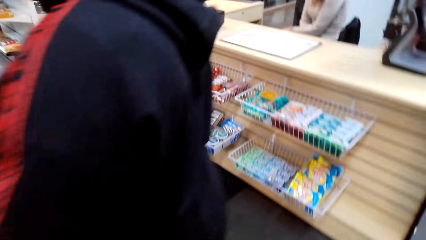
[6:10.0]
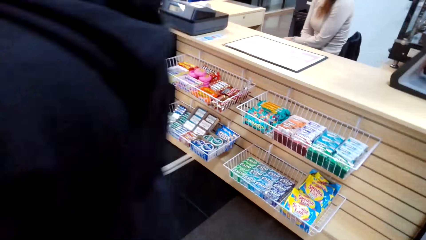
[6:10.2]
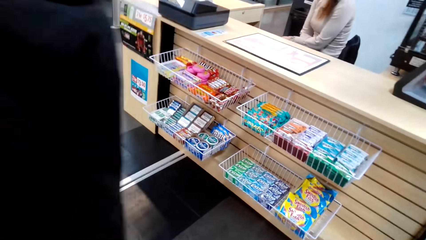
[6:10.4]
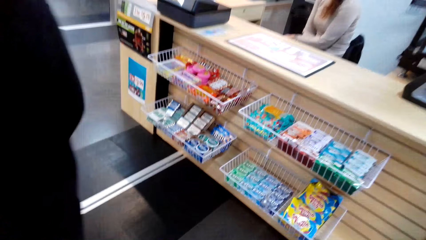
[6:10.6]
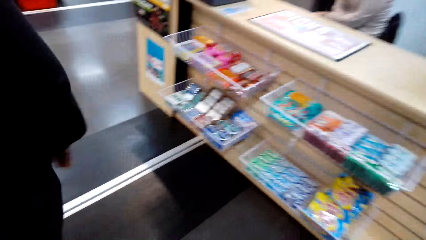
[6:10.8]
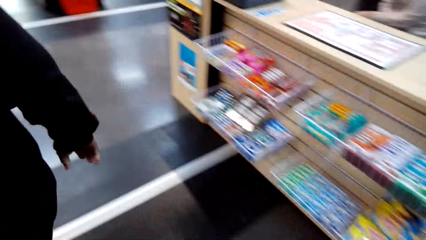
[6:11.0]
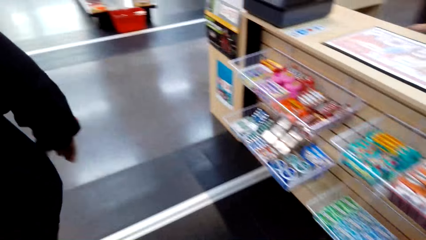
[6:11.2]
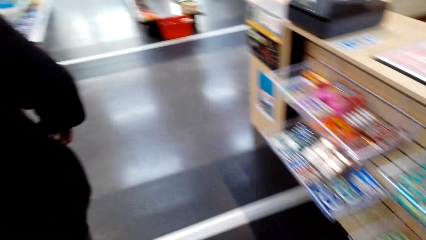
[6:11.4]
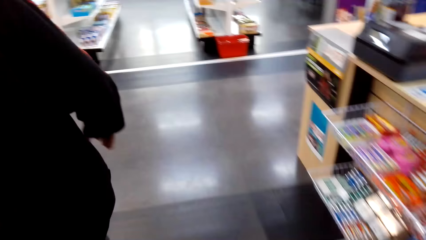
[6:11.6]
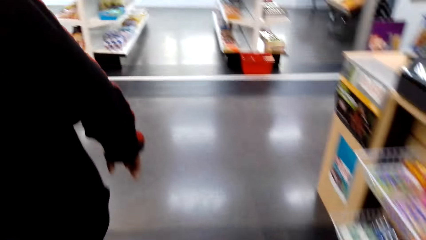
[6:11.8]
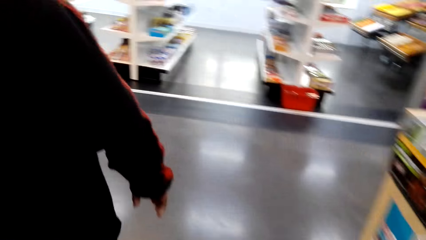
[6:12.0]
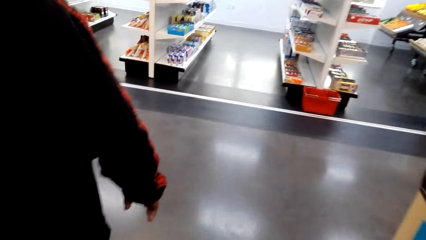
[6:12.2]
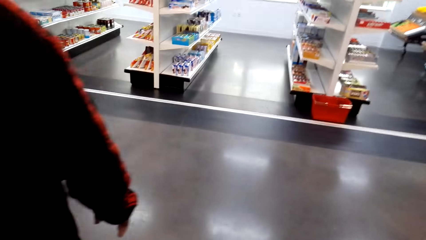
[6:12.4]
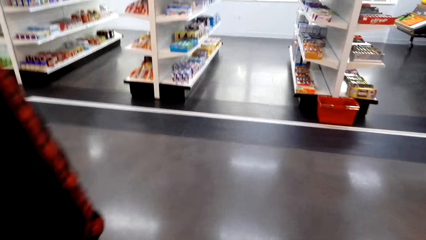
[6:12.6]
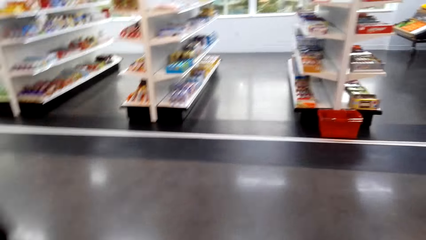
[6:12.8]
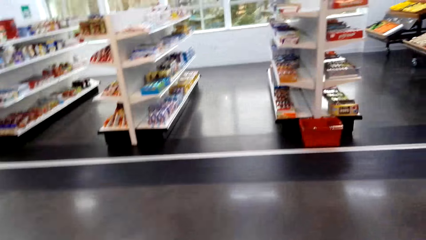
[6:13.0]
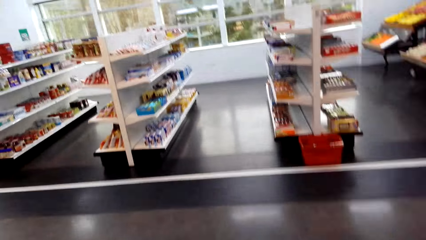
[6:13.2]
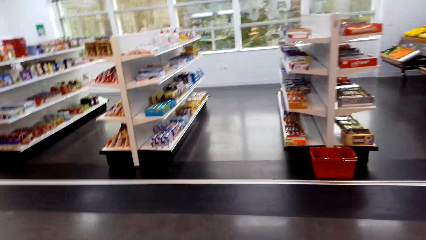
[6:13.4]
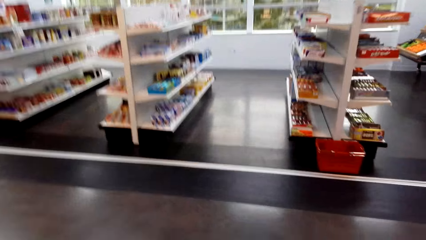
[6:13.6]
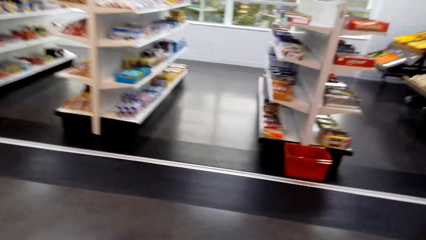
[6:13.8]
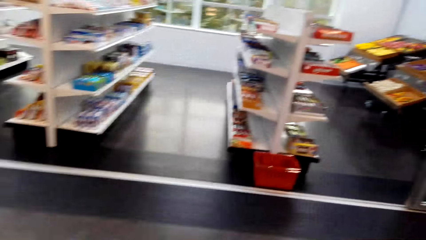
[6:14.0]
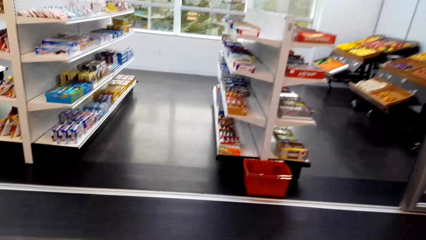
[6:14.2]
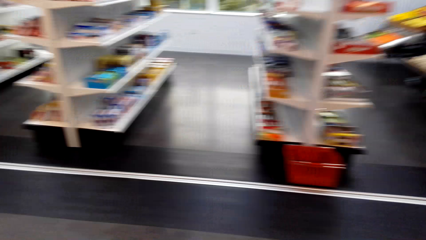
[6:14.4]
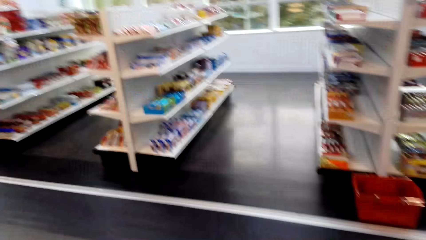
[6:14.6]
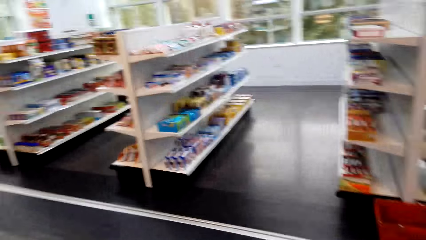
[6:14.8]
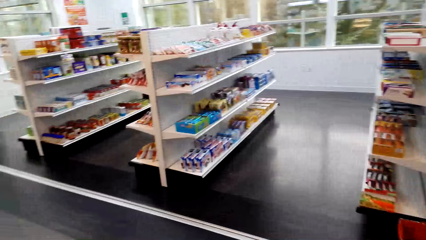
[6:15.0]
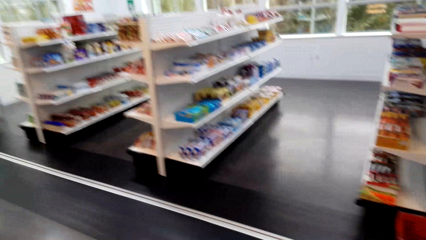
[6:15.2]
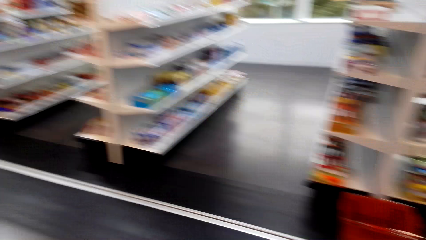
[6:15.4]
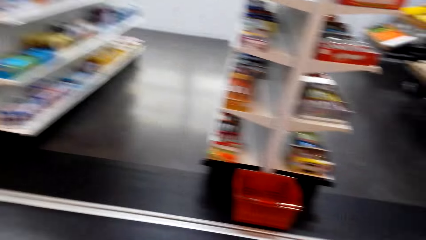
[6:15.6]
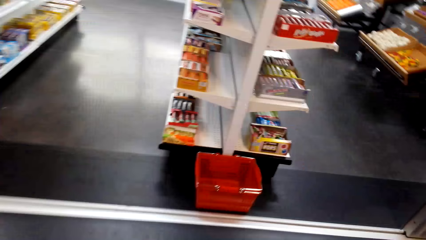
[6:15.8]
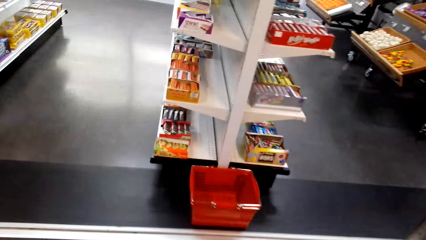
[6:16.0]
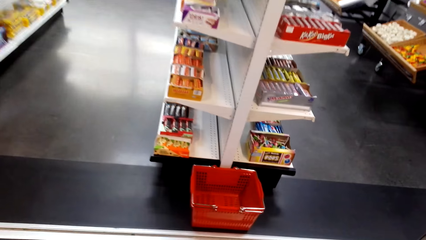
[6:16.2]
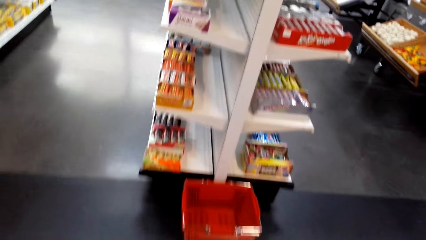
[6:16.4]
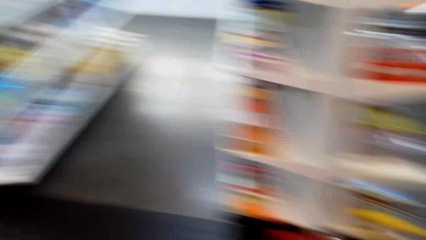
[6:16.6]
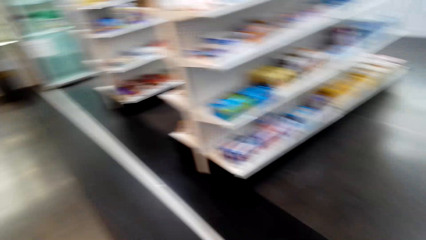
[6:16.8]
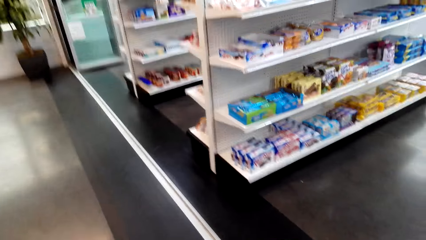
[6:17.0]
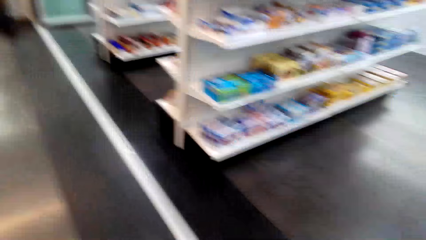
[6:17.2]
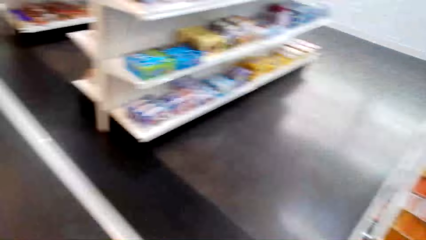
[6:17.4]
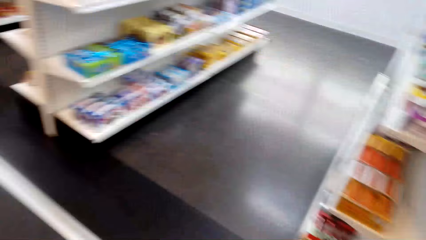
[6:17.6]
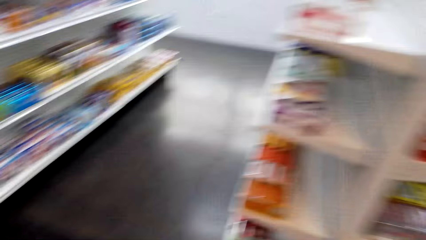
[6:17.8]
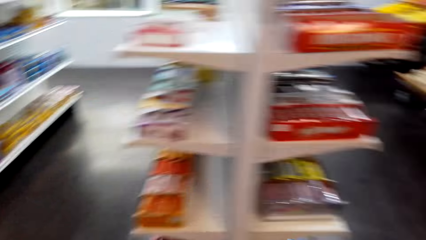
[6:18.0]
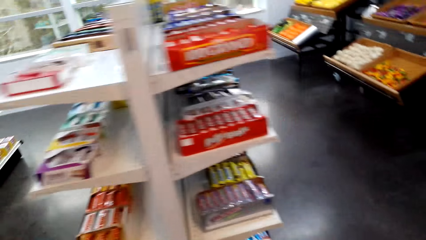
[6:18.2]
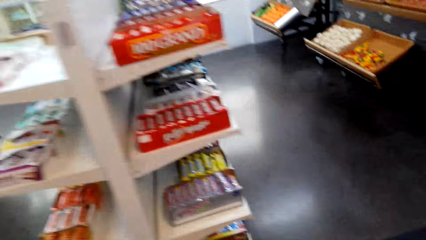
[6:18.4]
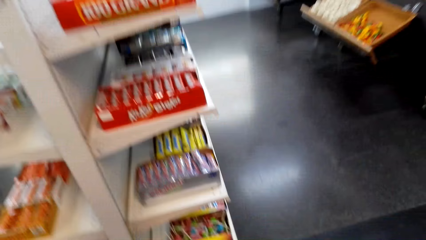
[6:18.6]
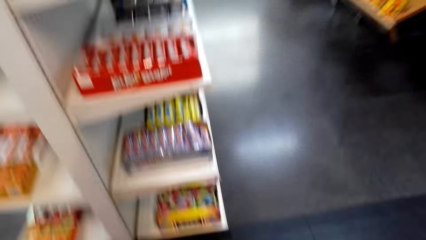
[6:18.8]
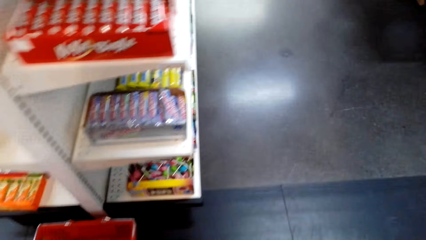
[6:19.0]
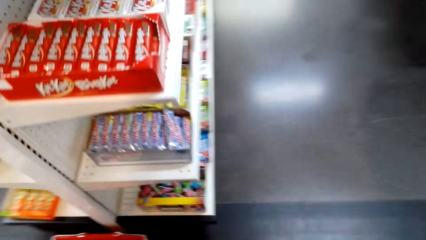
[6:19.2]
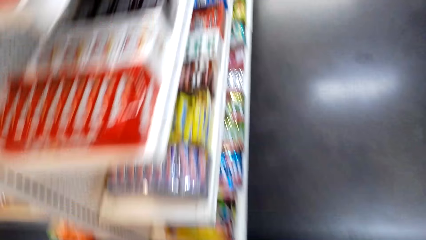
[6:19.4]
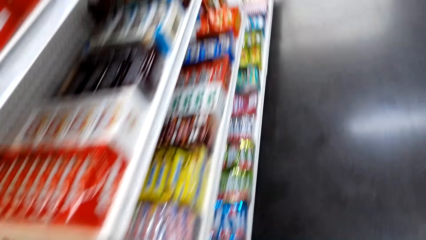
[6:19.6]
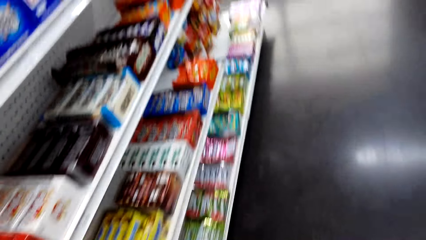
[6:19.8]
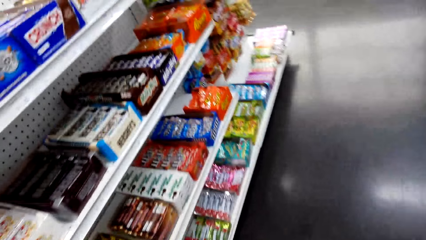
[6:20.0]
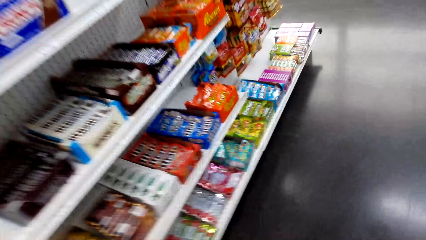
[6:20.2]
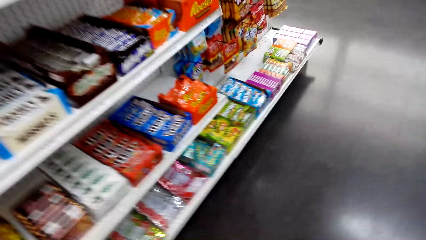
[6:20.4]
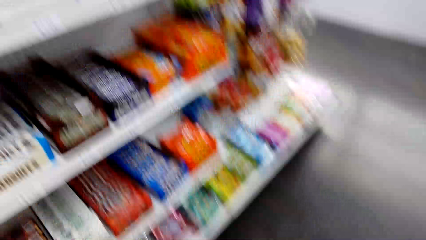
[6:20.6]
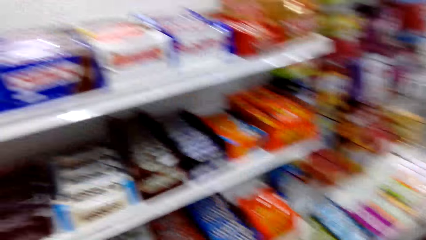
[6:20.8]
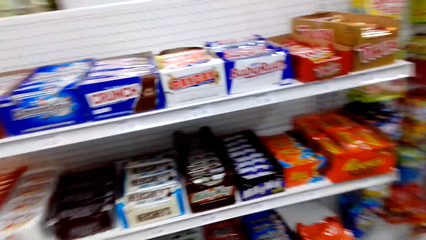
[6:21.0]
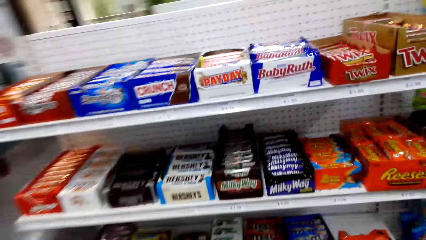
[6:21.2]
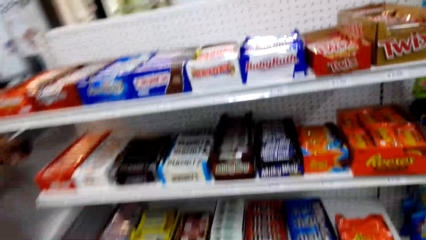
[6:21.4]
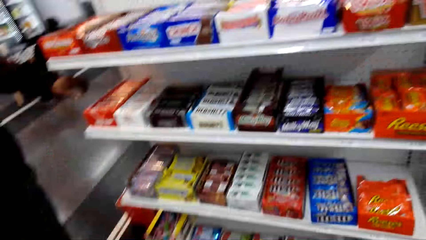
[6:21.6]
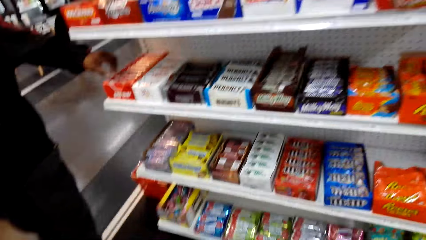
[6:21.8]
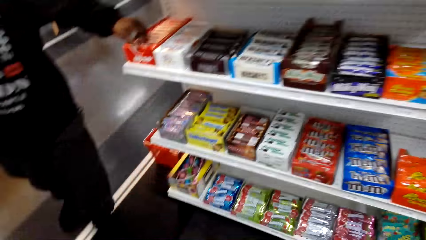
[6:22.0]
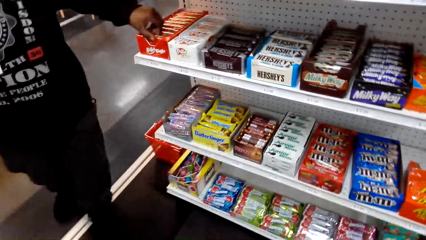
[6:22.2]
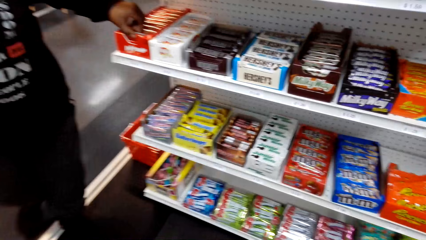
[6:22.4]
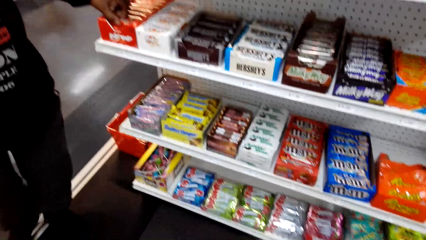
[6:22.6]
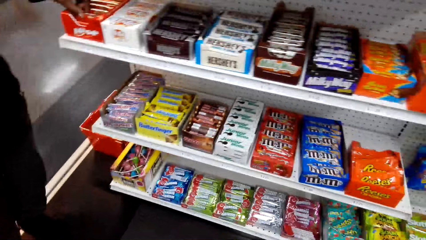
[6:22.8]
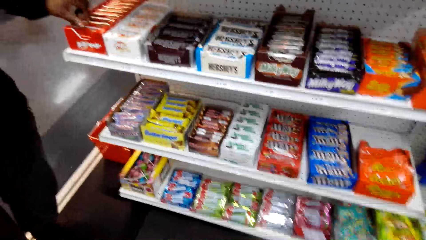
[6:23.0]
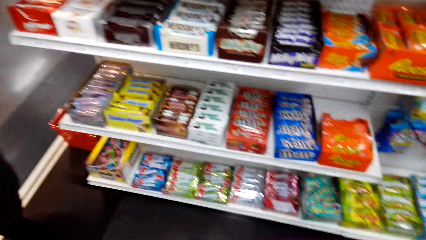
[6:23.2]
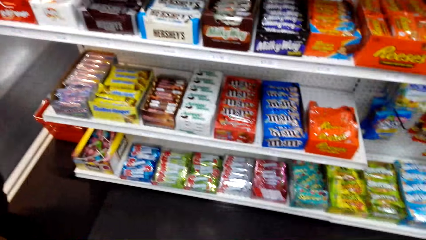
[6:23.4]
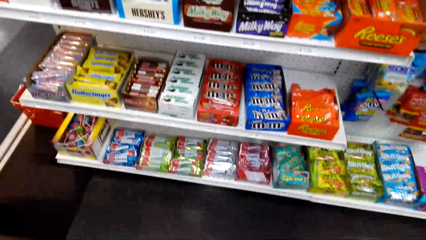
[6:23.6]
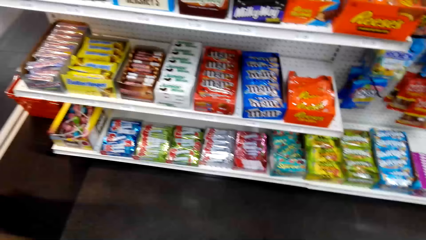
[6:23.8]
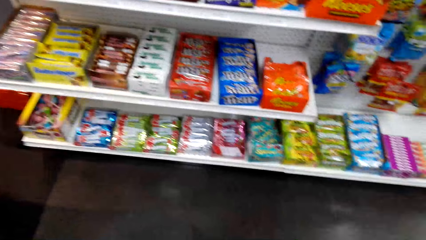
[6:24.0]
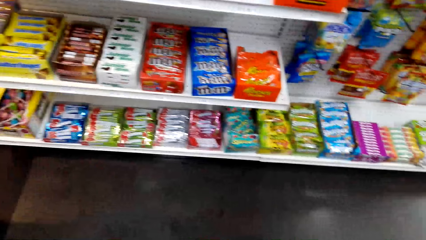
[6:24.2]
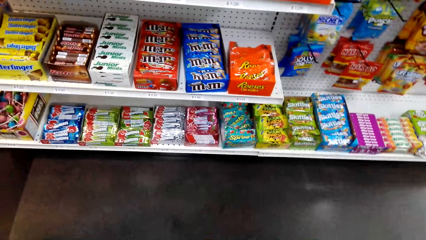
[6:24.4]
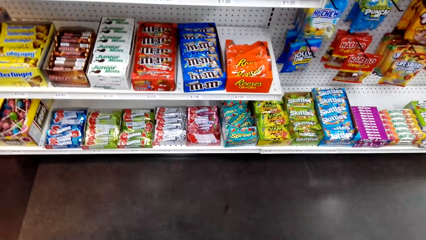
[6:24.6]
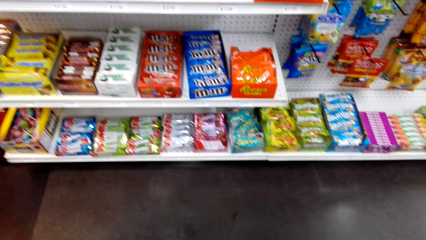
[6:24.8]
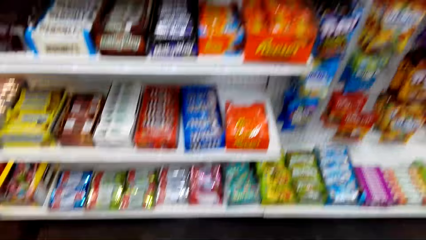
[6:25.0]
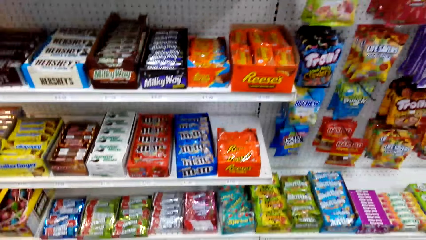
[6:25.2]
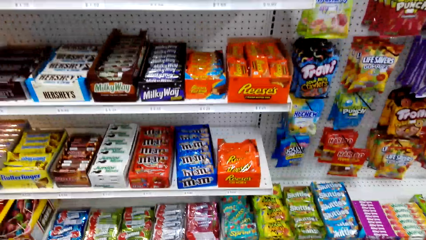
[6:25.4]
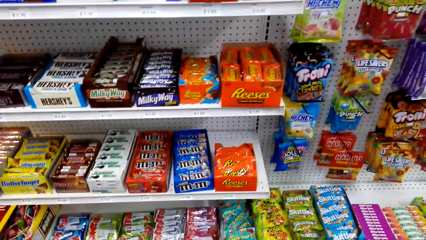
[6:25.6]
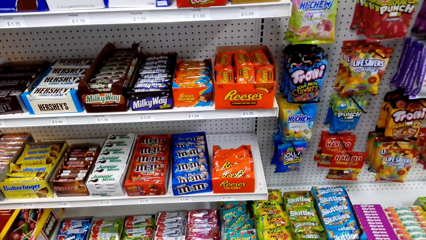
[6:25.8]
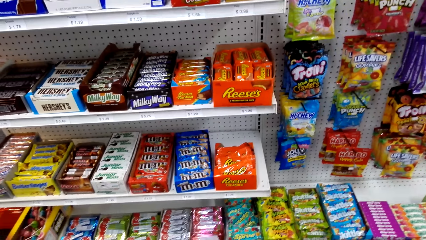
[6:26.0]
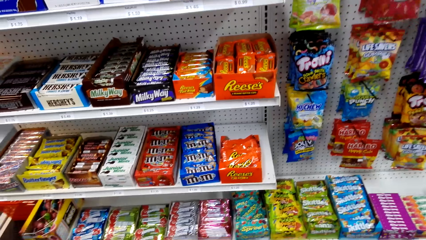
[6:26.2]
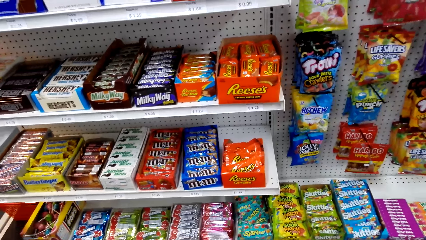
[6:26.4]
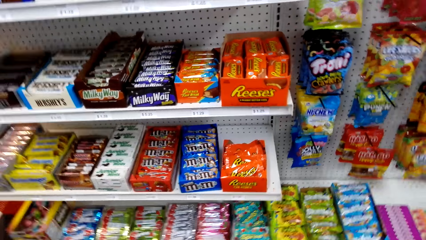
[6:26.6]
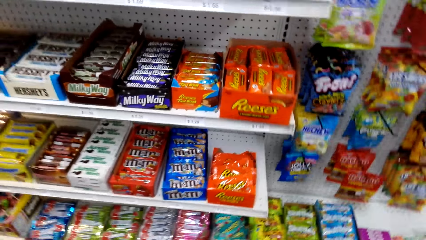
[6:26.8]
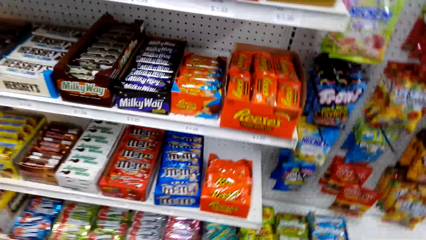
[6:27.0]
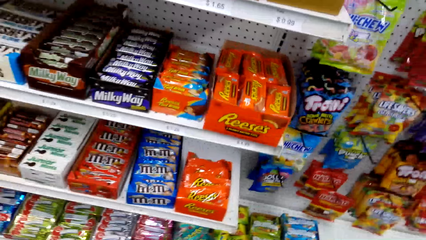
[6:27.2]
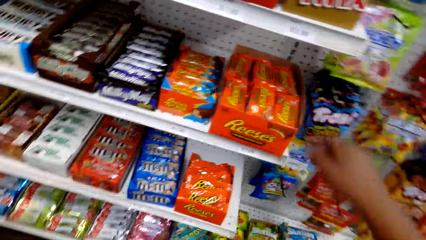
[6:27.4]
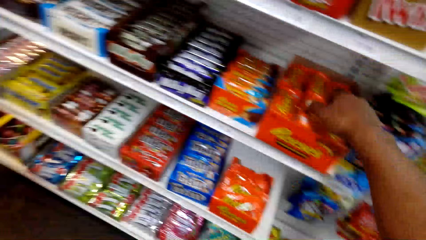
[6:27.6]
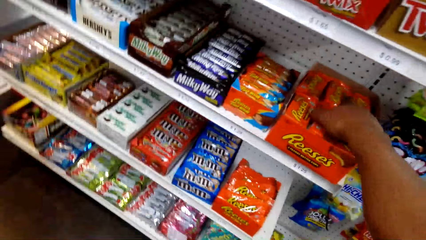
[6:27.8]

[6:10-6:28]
The camera wearer walks around. They look around. They stare at the shelf. A man picks a packet from the shelf. The camera wearer dialogues with the man.
